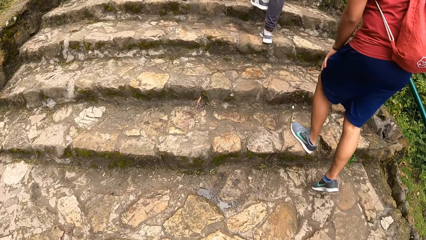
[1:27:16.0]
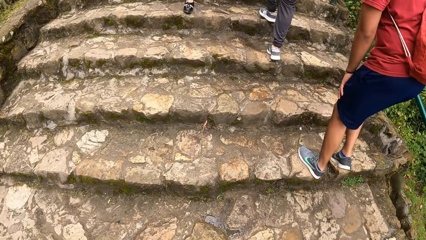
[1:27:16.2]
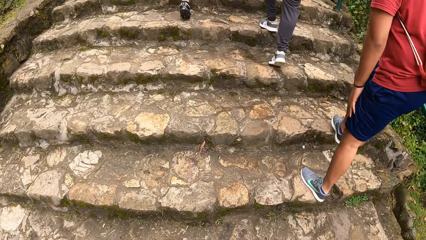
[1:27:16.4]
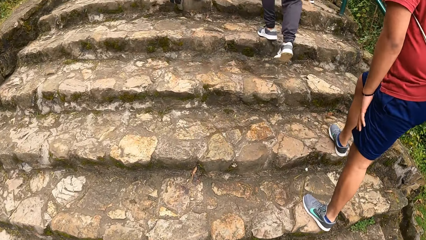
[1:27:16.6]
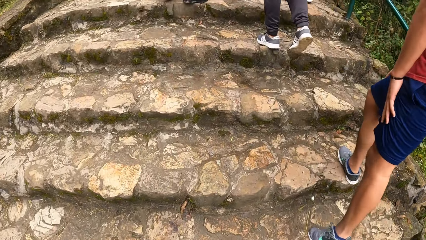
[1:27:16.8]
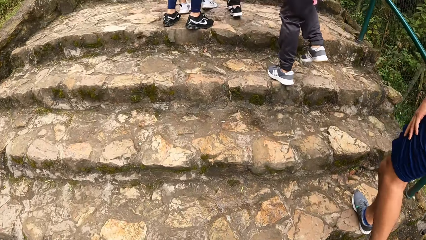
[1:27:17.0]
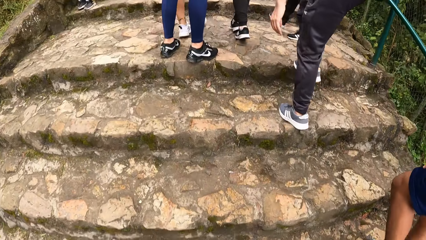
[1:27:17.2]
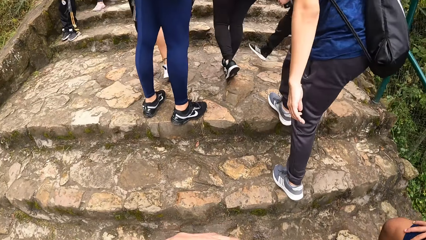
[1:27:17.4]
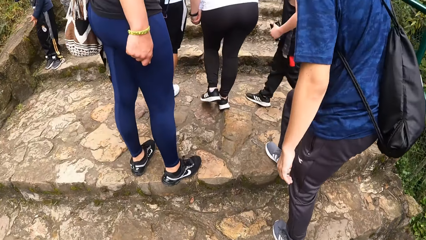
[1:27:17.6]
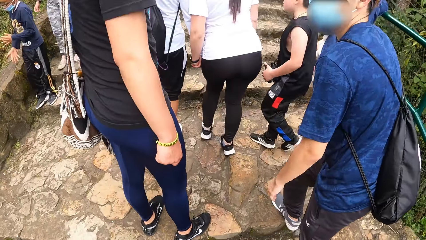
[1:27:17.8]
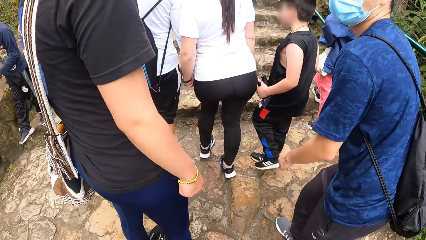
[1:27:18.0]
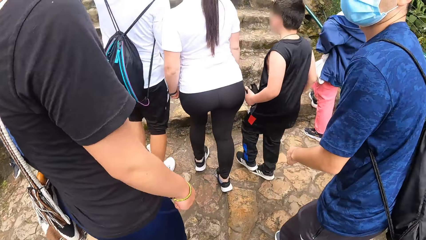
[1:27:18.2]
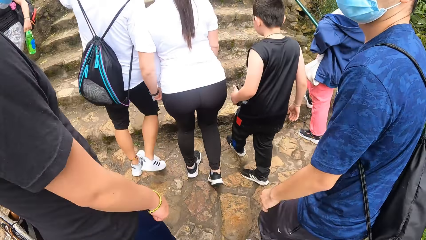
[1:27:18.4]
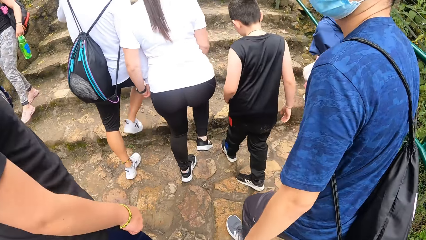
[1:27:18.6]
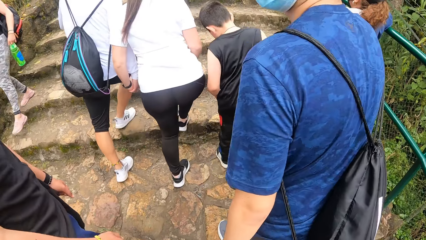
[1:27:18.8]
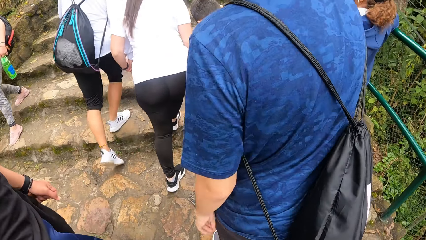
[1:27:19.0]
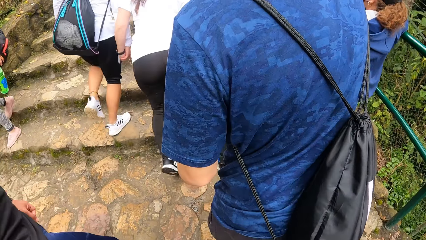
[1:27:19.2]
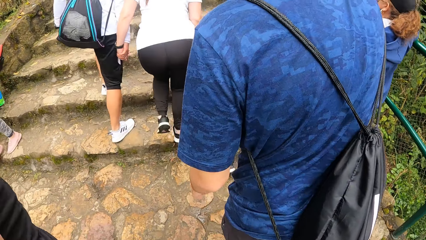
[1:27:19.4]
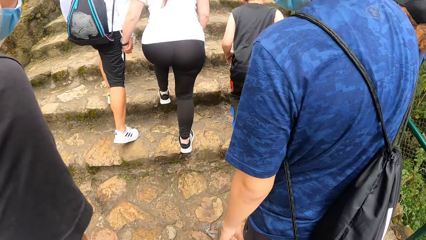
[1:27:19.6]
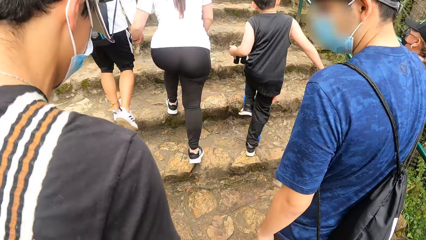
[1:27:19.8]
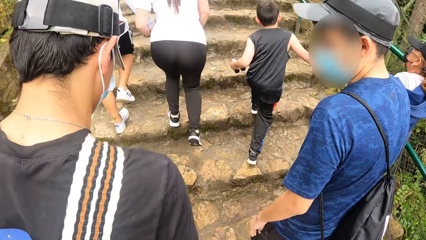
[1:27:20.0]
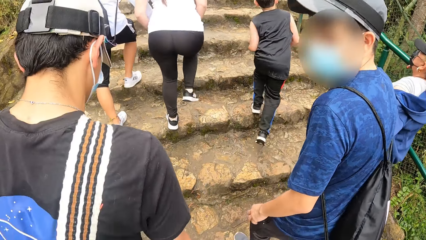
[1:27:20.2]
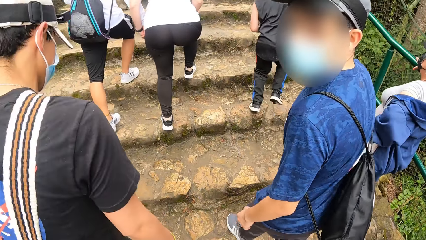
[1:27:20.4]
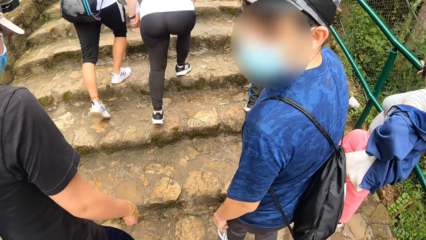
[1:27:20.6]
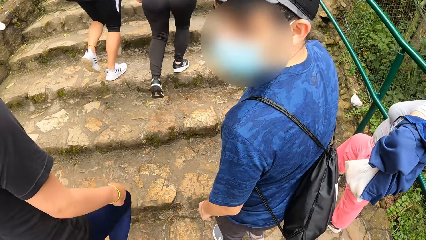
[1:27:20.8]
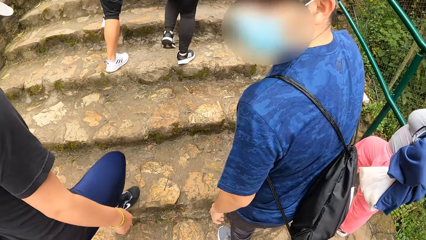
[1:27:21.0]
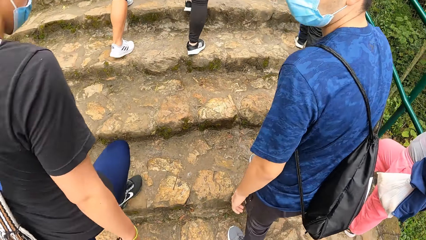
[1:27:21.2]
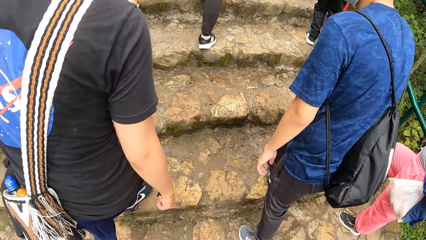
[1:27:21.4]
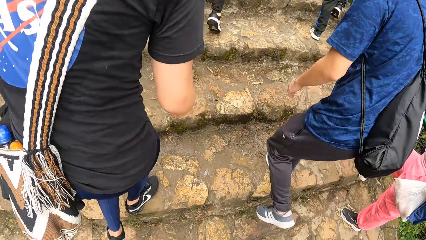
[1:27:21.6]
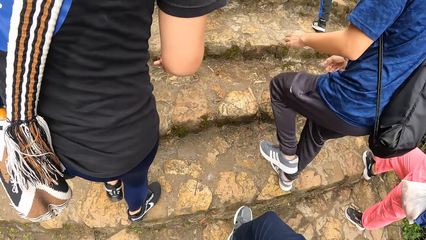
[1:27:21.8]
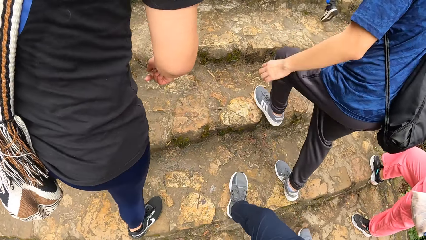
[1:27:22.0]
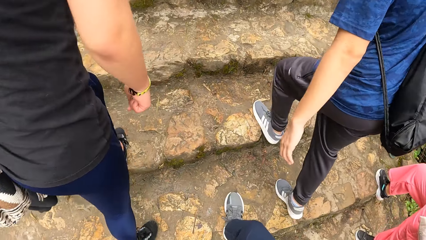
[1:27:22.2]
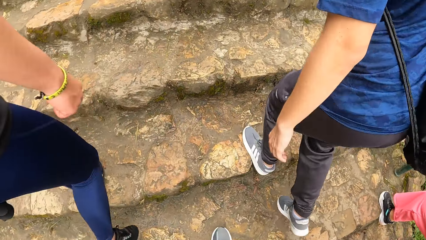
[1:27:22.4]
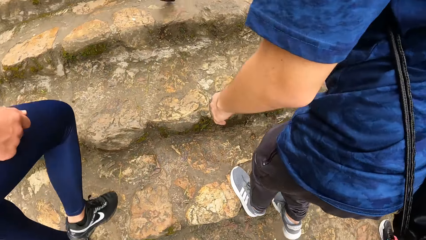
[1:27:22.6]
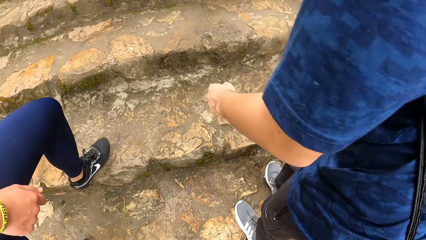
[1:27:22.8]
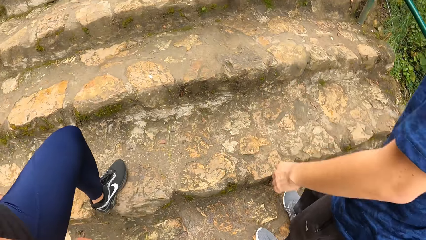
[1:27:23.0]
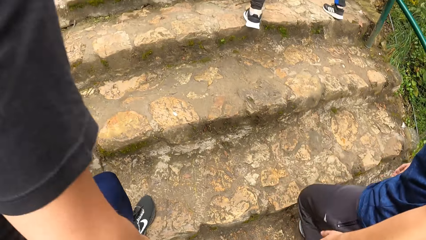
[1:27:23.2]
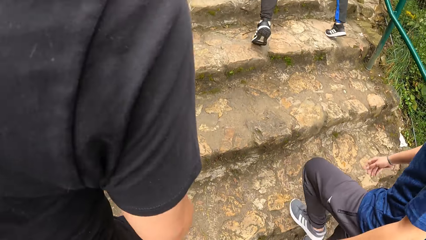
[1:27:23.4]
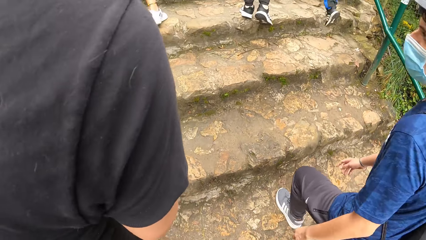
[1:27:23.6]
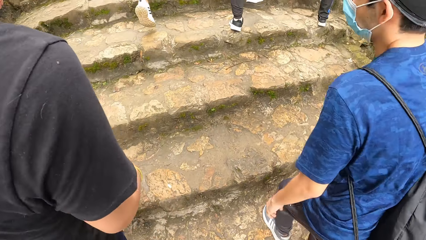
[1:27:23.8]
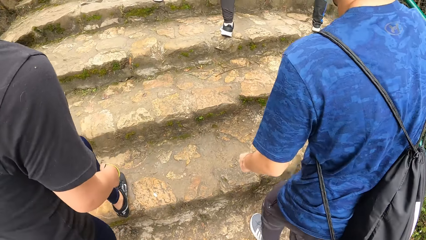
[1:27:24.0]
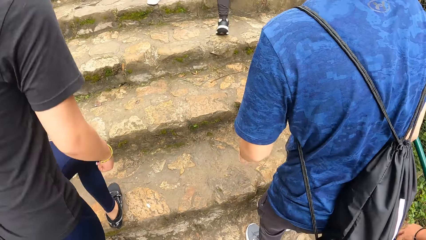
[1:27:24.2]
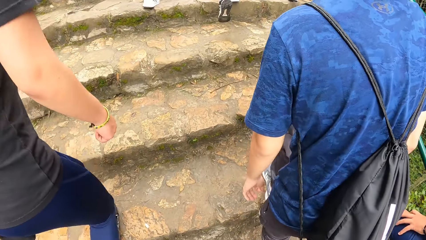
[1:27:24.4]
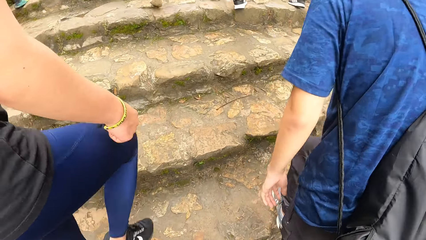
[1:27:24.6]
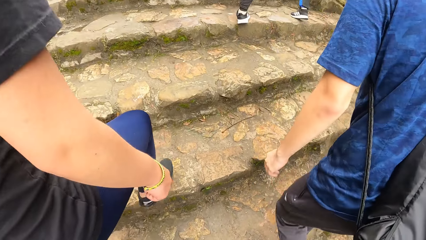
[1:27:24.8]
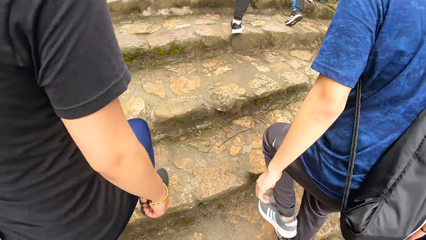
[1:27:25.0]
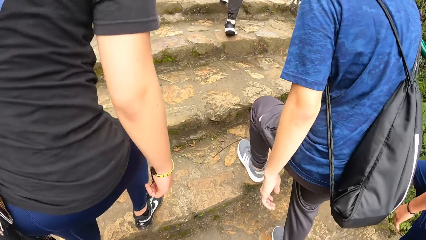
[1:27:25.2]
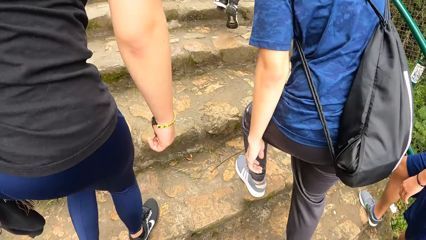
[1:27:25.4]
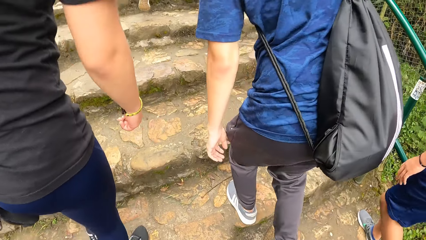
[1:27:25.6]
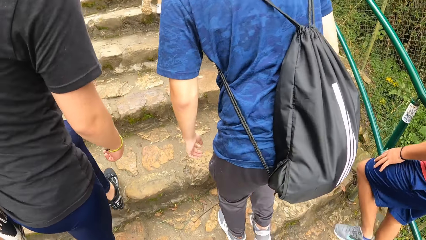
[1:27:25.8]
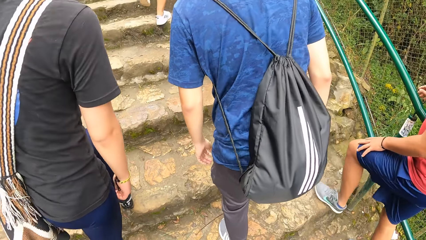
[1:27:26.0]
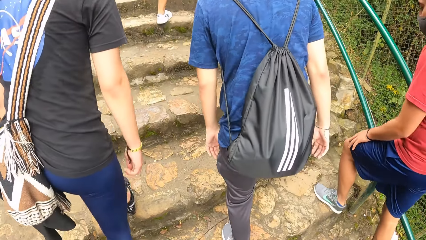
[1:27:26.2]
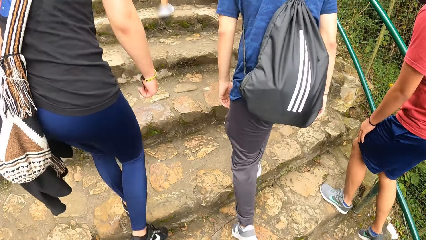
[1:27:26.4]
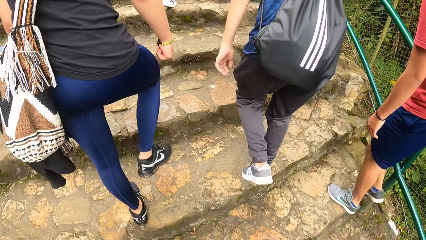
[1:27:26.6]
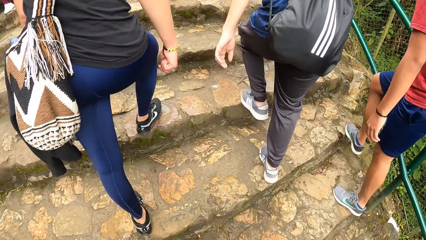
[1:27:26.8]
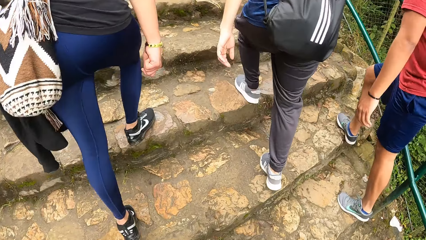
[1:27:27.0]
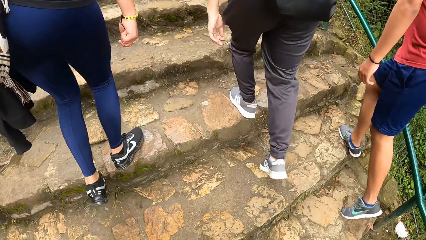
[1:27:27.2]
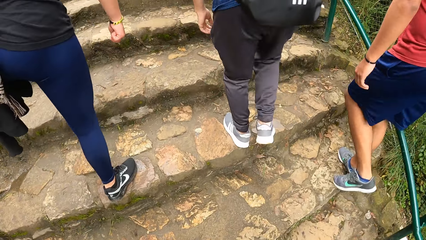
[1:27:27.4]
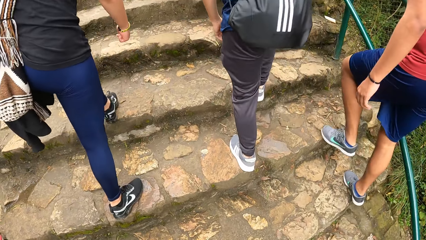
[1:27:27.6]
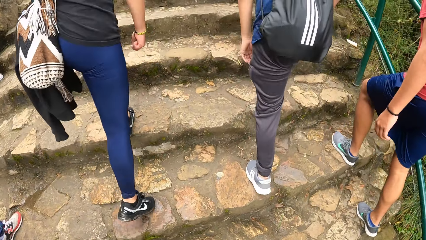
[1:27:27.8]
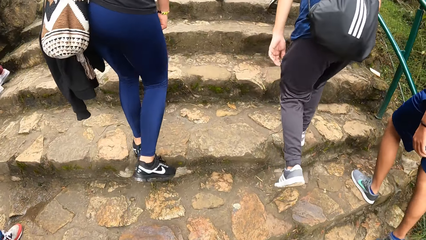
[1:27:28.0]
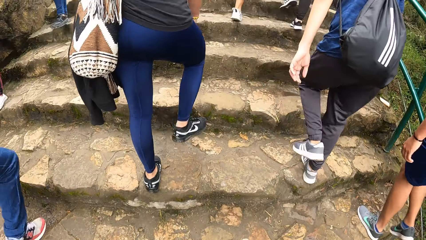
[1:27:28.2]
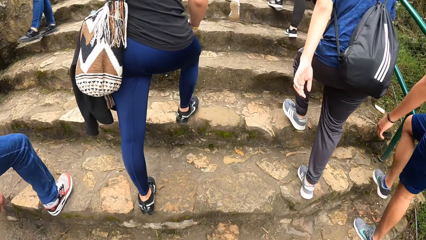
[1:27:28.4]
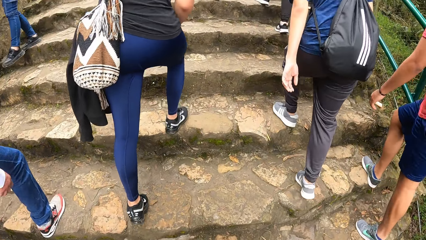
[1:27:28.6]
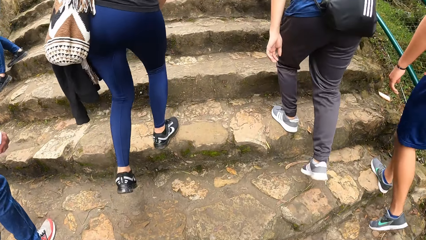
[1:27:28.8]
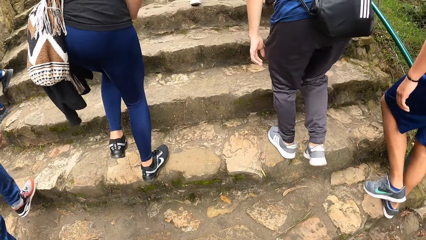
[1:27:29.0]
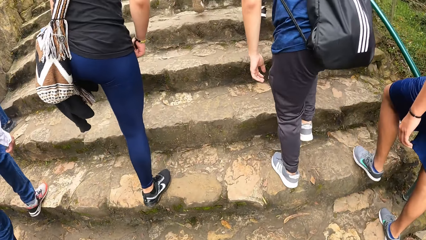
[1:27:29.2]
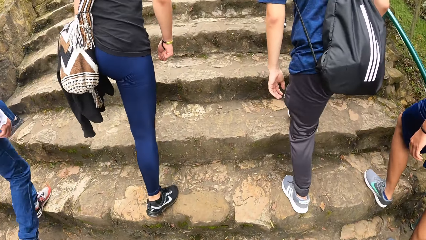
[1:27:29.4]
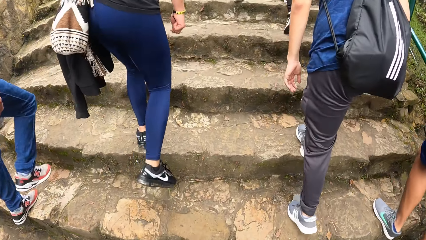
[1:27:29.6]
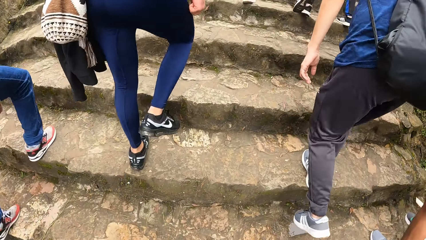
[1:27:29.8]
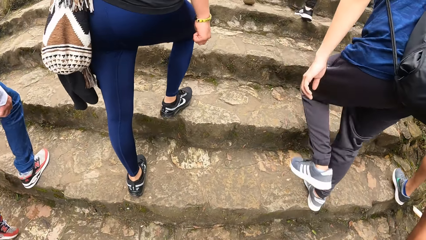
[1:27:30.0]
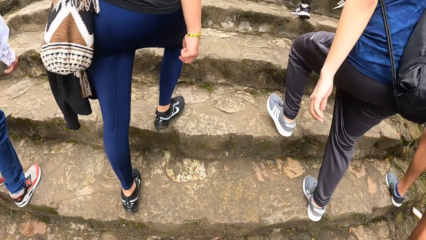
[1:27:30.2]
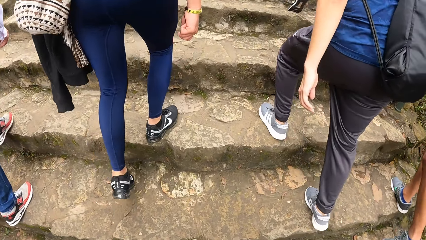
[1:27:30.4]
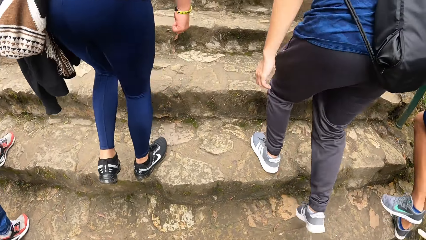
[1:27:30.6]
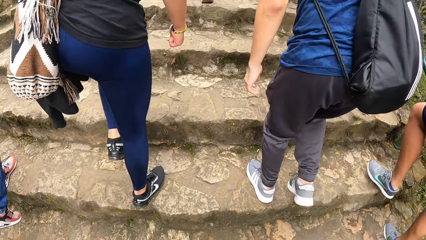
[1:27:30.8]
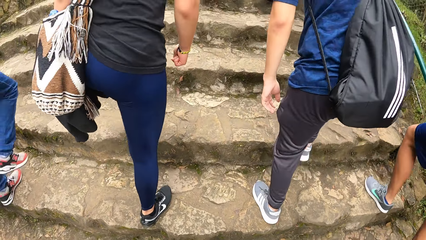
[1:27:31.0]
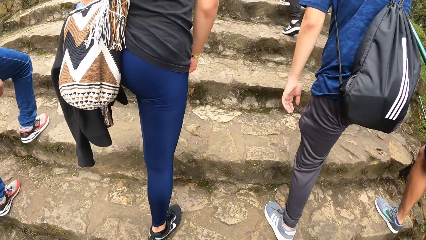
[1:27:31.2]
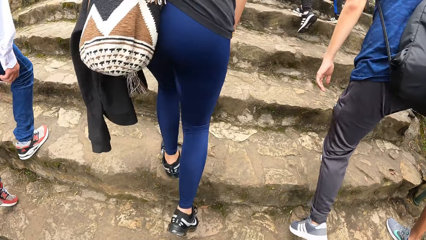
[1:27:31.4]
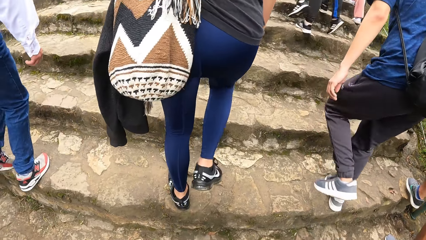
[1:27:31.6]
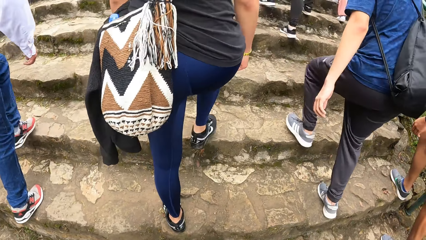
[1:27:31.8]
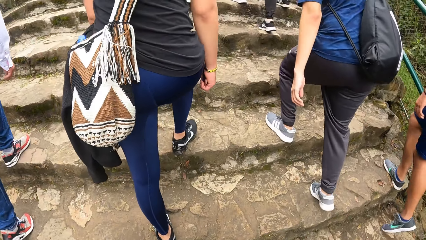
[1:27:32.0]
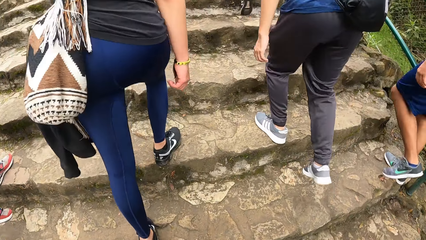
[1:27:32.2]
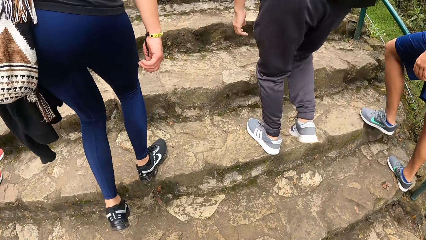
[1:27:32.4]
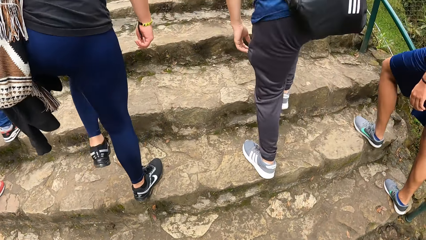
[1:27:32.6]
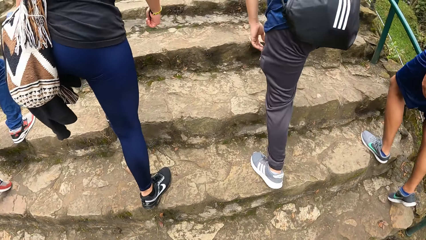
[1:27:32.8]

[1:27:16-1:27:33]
A man interacts with another man, a third man and the camera wearer.
